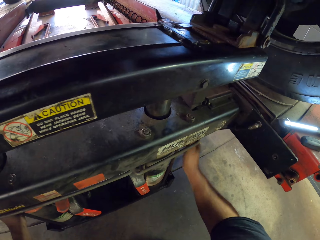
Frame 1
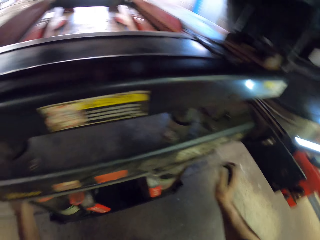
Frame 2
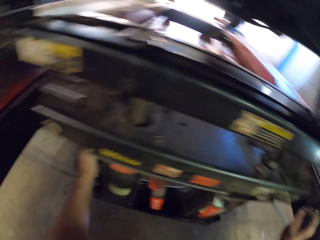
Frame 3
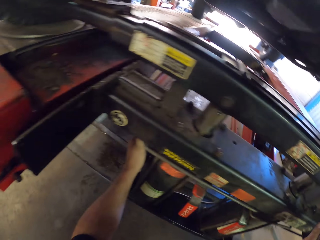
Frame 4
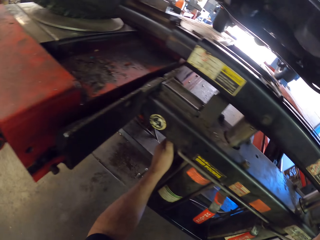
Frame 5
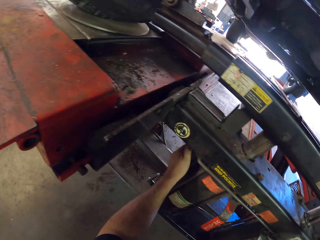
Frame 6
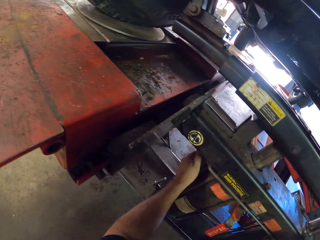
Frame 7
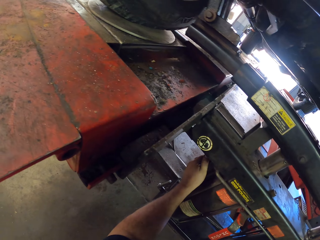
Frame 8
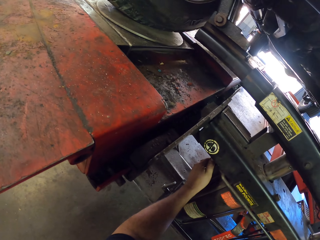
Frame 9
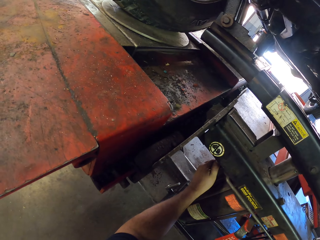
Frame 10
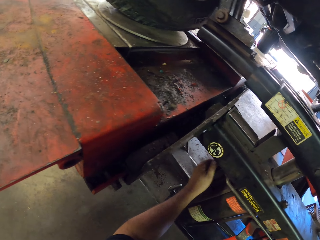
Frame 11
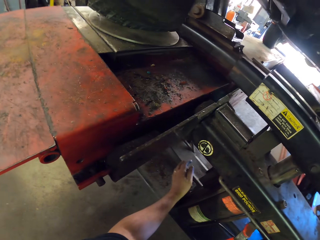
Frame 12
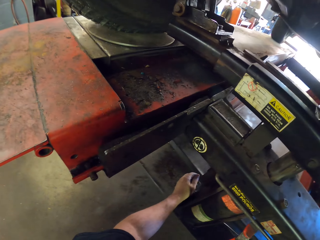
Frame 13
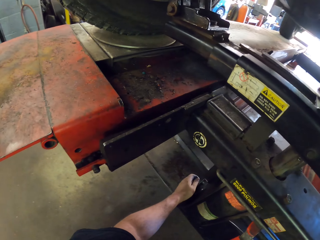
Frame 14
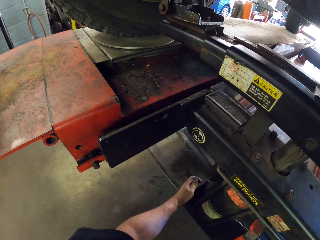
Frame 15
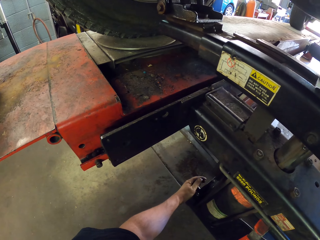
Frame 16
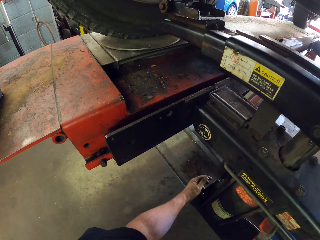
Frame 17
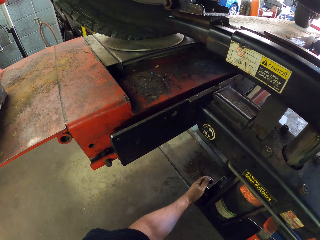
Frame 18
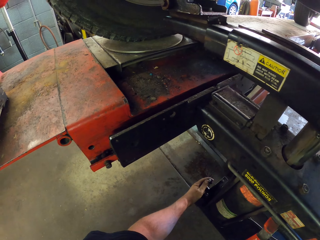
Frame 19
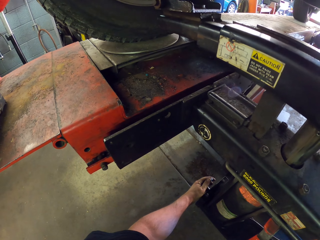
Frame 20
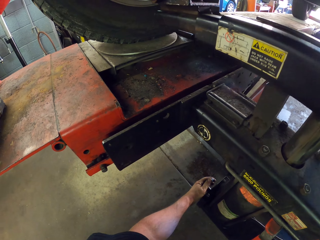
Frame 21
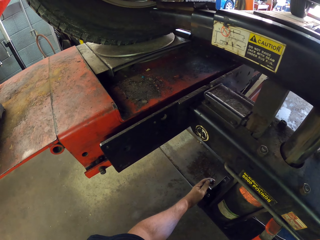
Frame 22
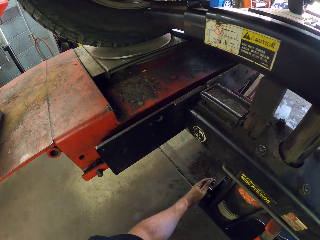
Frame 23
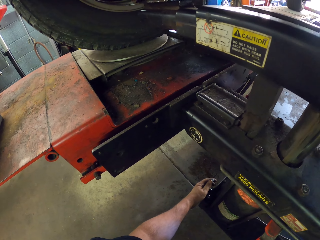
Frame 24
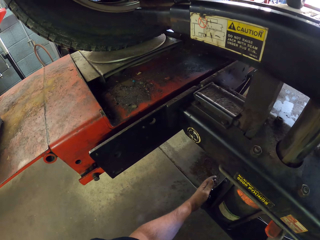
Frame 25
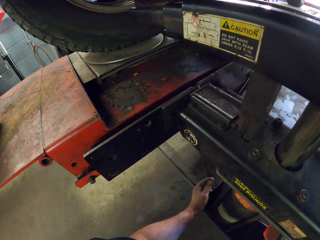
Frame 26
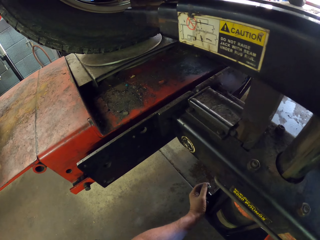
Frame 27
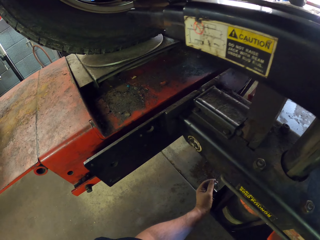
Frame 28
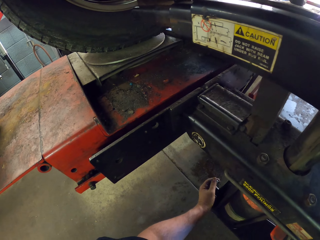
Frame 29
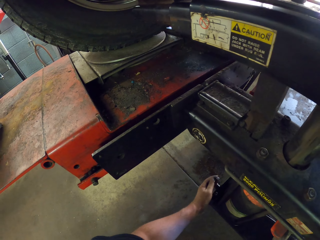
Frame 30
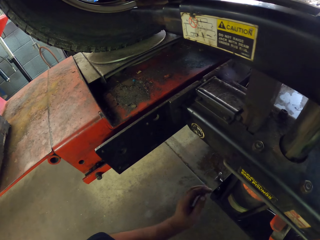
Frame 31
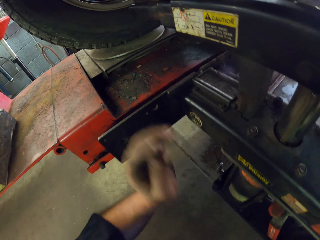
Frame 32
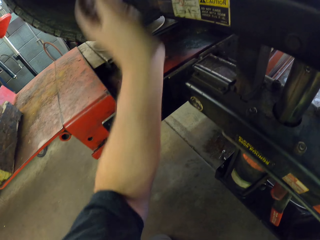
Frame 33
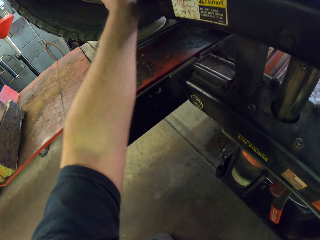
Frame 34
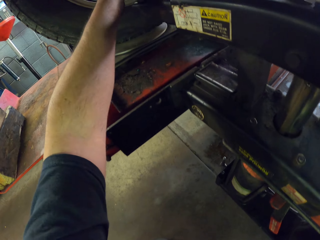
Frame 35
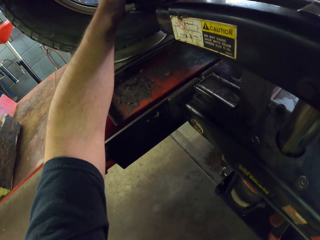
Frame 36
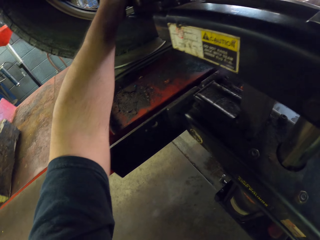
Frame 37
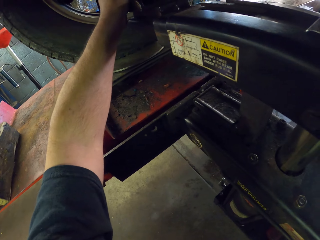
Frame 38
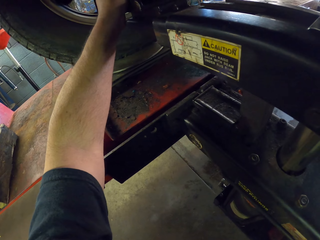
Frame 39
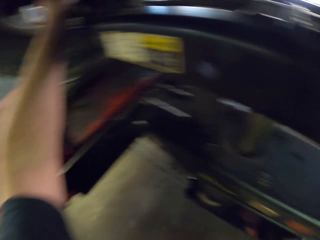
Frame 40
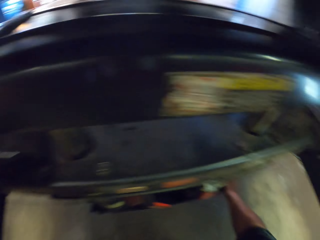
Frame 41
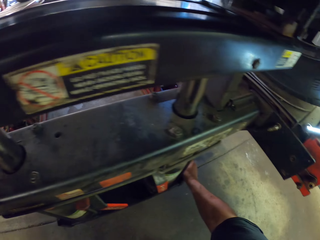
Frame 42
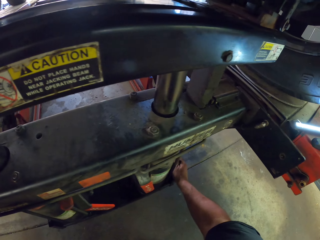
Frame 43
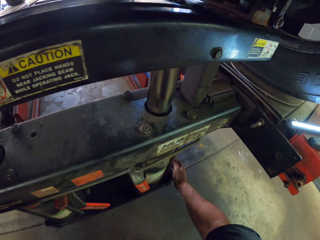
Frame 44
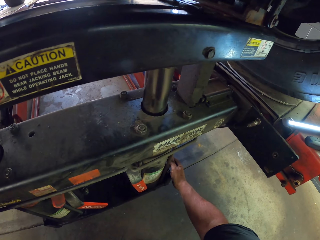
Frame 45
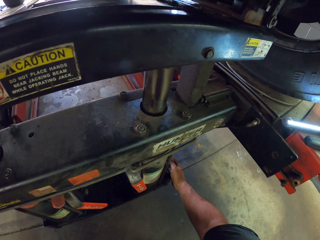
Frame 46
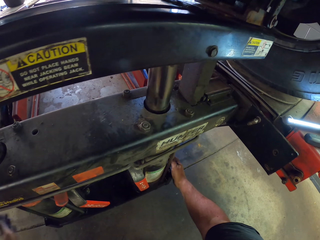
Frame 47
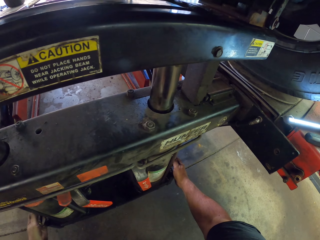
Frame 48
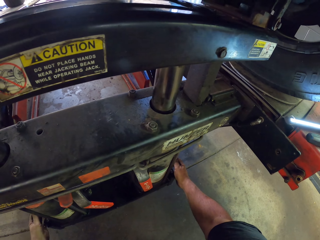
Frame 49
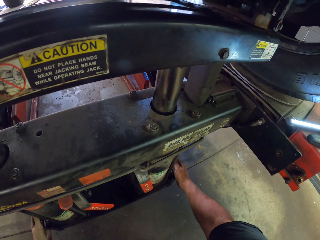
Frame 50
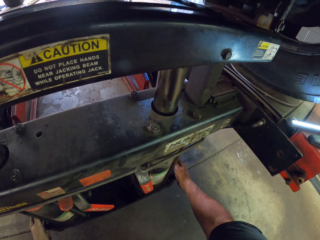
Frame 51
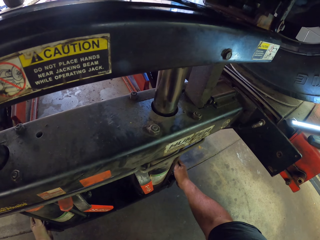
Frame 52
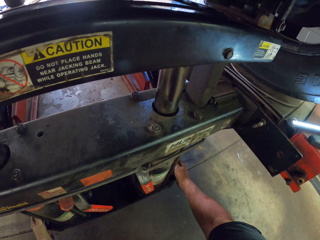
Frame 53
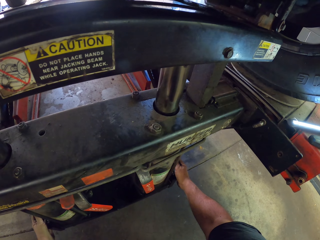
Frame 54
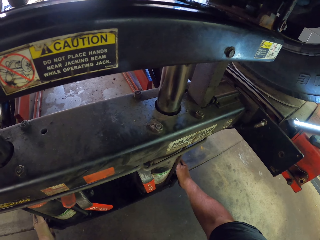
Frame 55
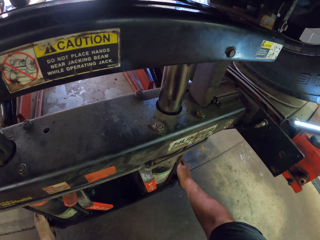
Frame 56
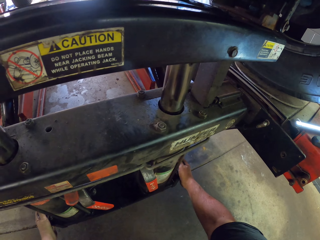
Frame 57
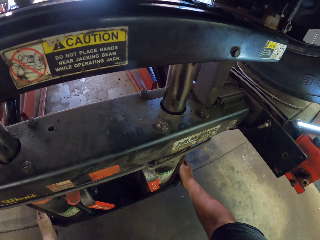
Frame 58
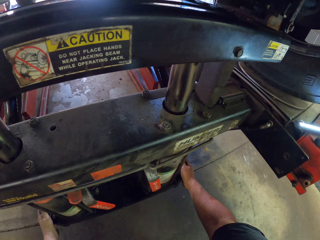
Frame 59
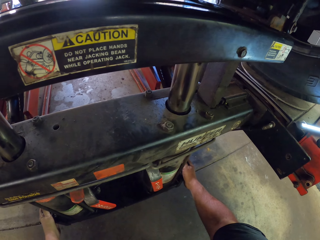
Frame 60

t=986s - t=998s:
The camera wearer looks around. They push the car stand up and touch the car stand.

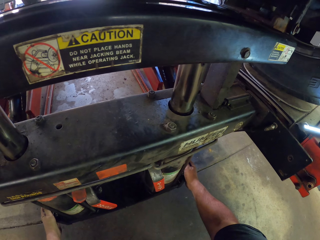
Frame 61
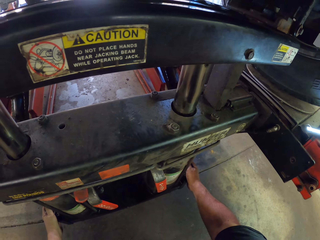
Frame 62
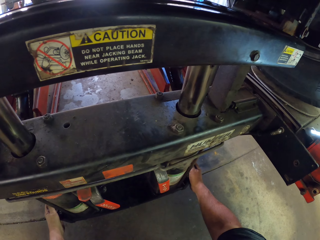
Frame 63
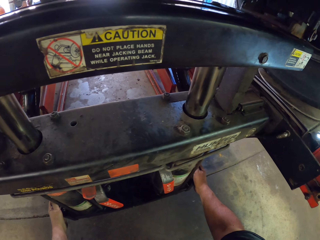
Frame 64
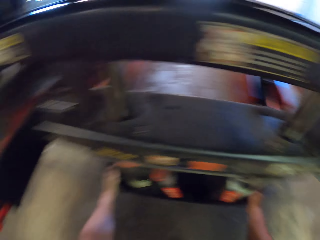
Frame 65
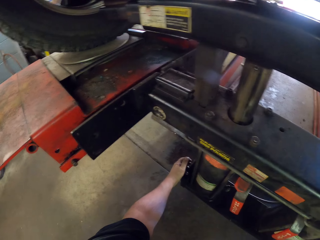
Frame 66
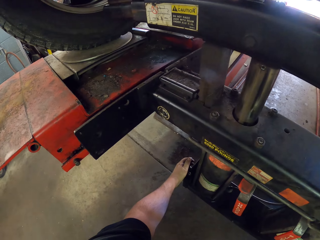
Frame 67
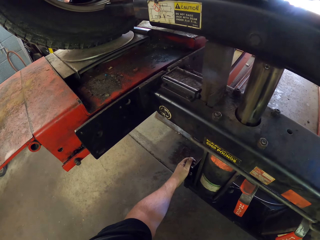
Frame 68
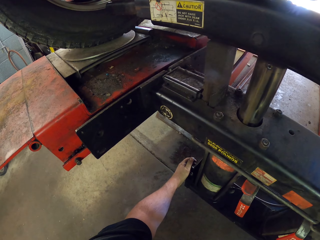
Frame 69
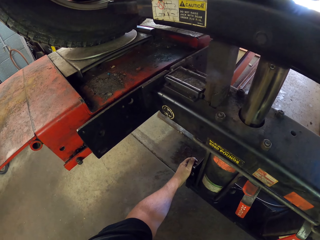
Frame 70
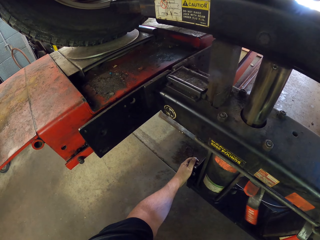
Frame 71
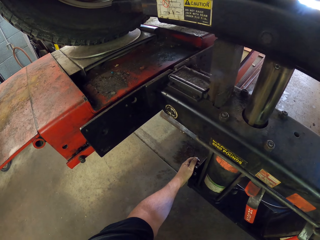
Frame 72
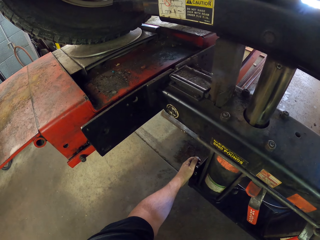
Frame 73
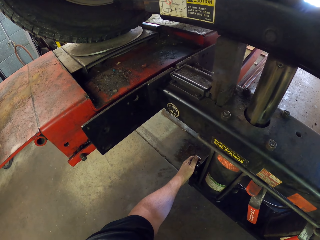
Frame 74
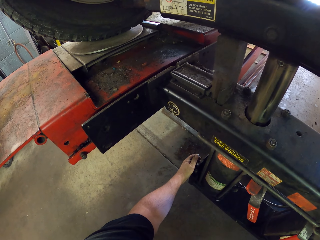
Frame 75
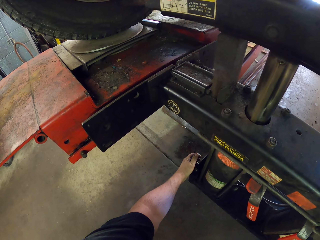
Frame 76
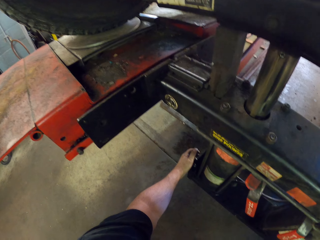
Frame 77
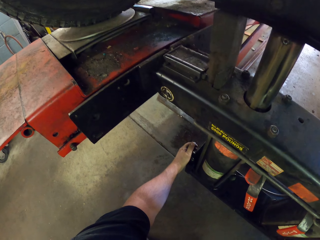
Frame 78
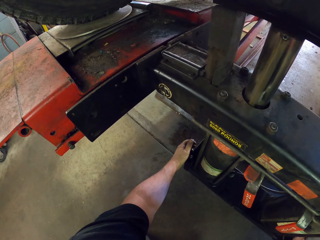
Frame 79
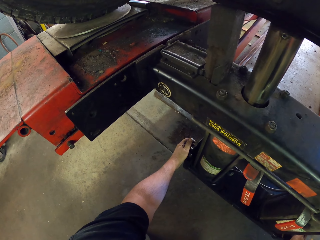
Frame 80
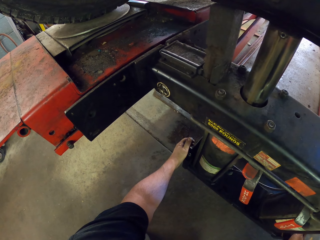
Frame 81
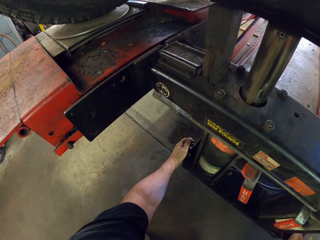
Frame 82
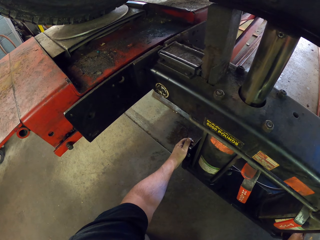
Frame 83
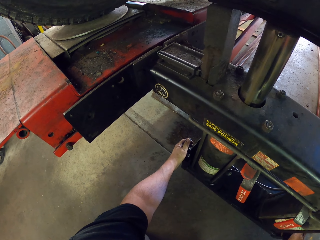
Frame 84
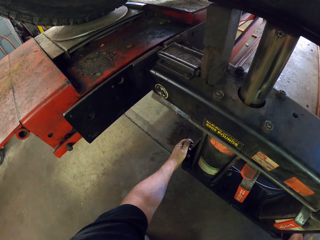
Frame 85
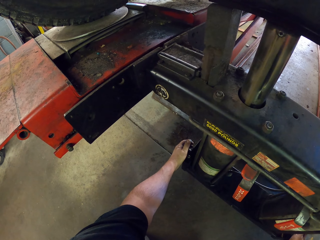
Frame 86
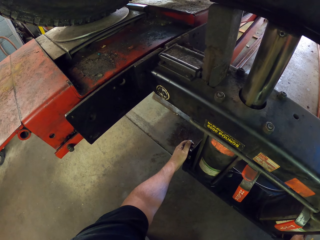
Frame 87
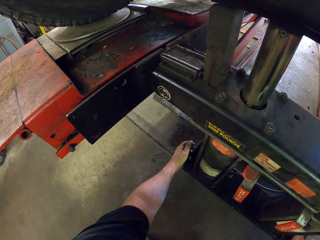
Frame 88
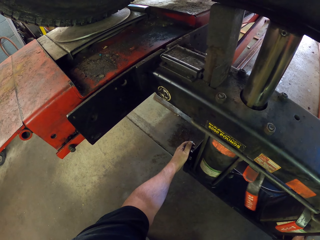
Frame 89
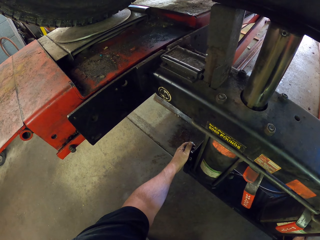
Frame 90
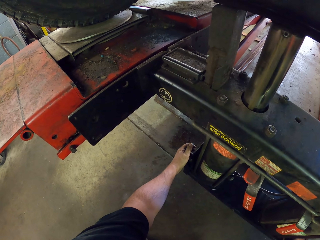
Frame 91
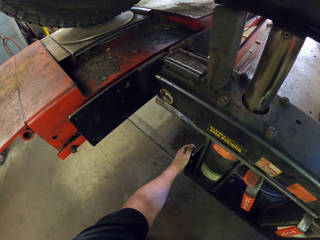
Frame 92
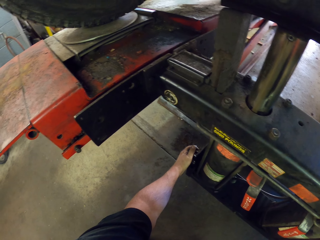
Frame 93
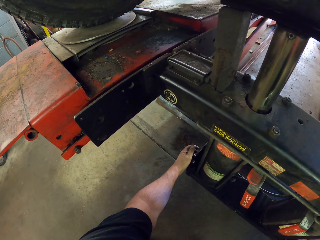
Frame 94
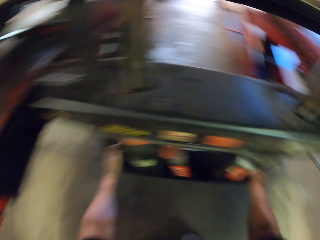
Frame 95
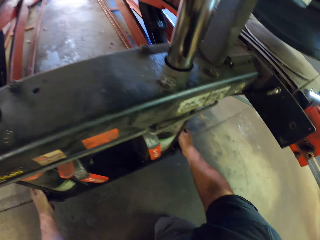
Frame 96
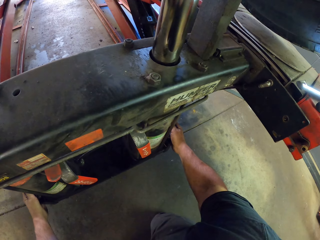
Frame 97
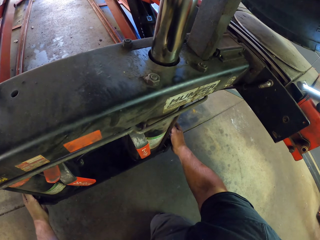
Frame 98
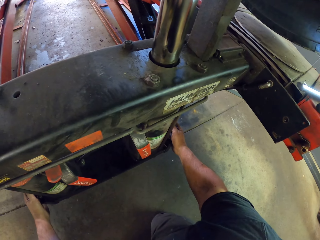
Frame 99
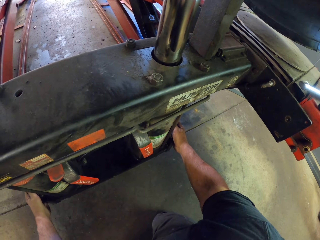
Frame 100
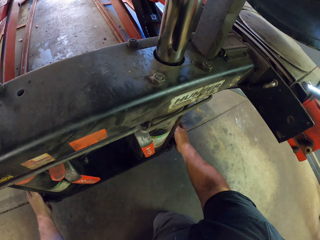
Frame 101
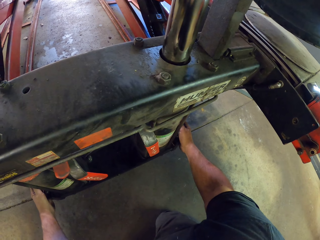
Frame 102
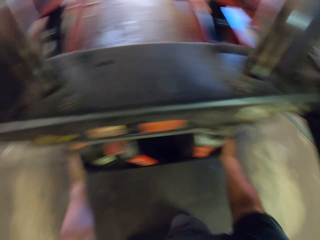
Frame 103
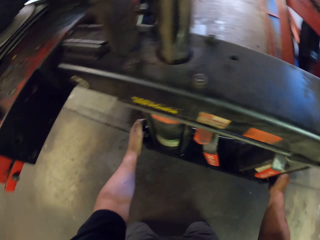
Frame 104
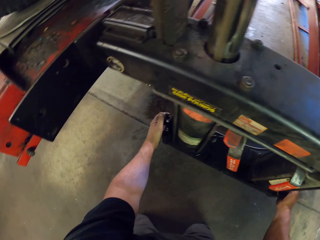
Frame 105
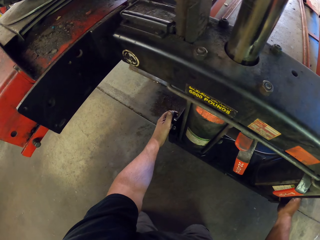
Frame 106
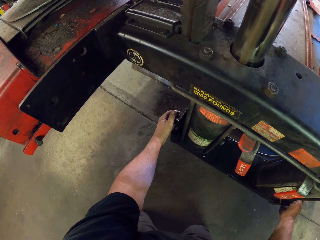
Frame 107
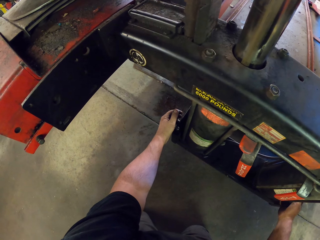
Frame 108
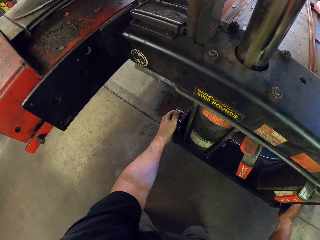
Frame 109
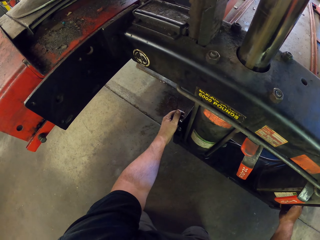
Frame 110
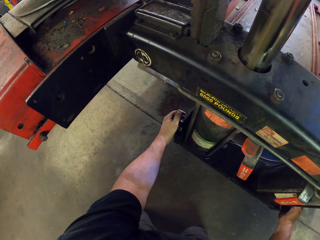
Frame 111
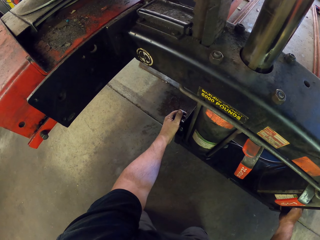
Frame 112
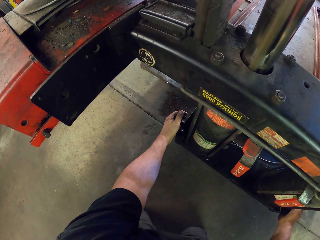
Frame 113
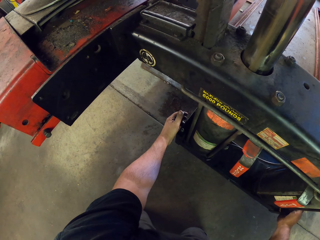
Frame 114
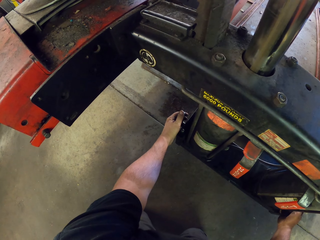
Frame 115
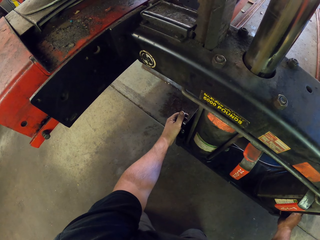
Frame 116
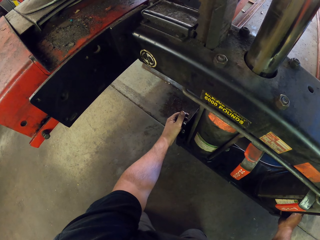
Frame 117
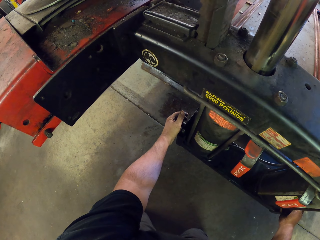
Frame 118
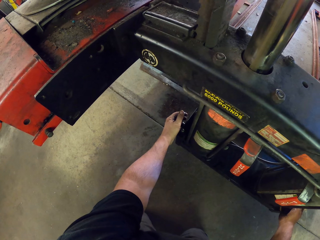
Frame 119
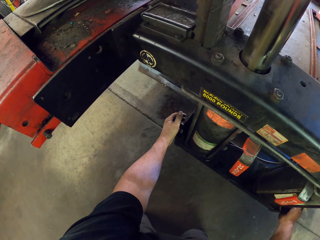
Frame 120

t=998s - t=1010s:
The camera wearer adjusts the jacking beam. They look around. They adjust the jacking beam.
